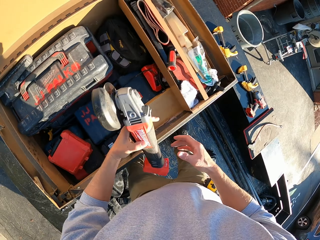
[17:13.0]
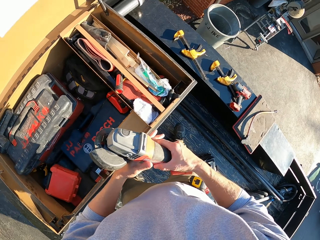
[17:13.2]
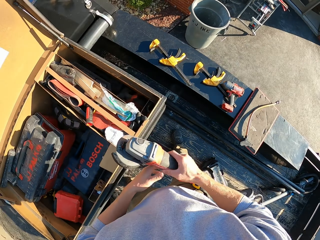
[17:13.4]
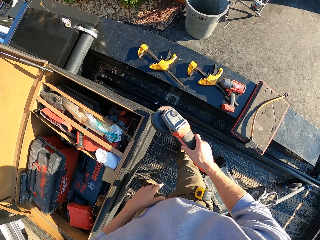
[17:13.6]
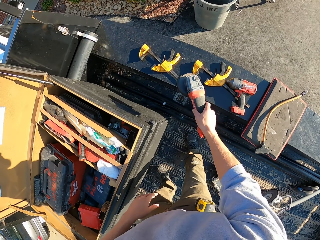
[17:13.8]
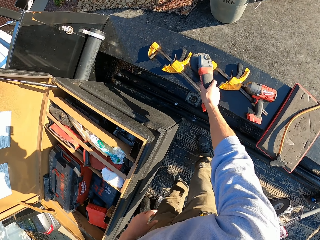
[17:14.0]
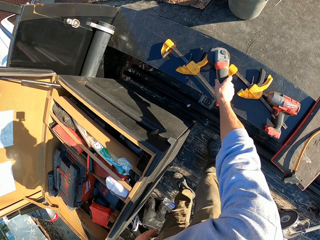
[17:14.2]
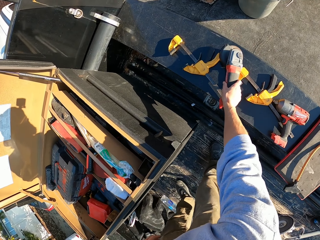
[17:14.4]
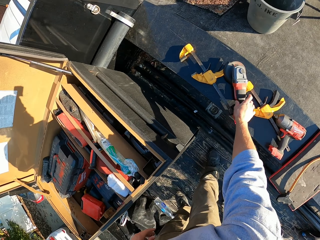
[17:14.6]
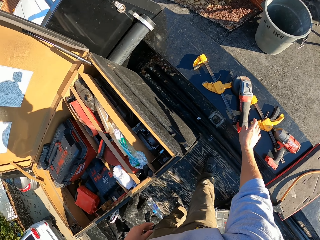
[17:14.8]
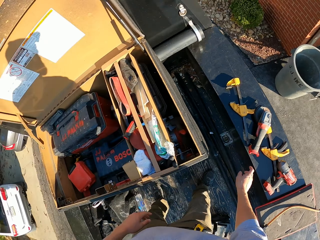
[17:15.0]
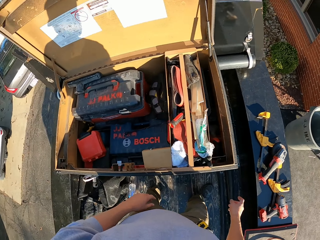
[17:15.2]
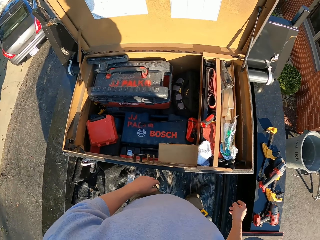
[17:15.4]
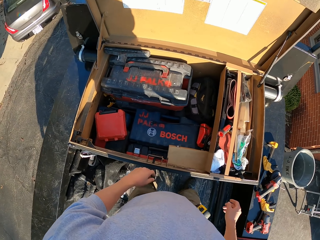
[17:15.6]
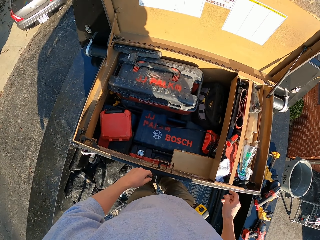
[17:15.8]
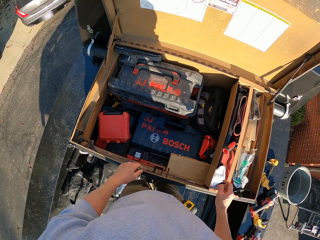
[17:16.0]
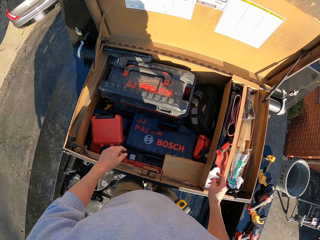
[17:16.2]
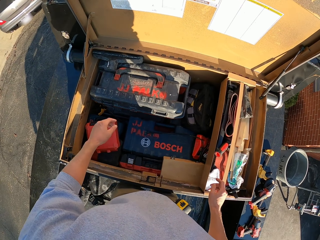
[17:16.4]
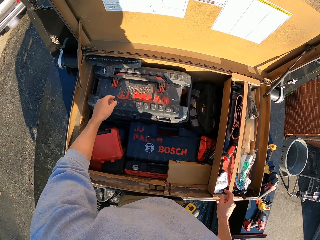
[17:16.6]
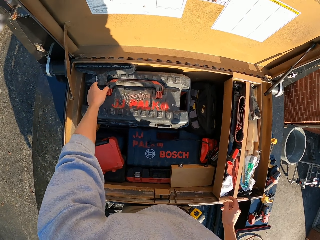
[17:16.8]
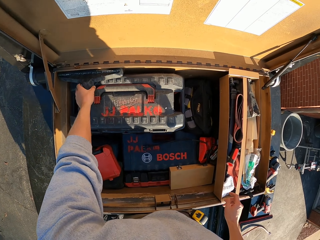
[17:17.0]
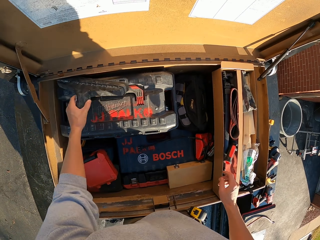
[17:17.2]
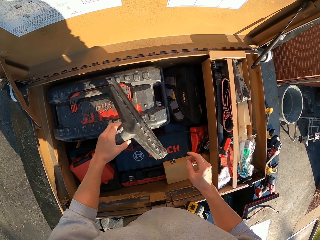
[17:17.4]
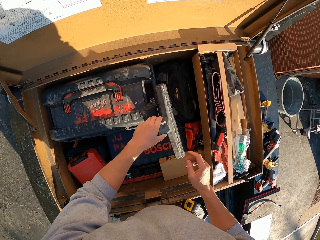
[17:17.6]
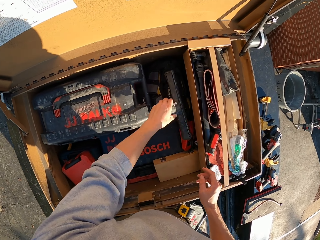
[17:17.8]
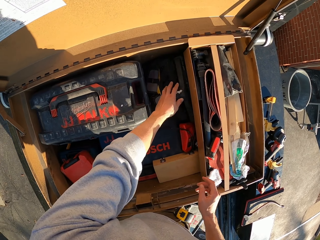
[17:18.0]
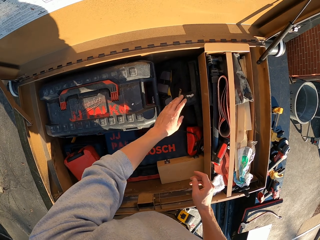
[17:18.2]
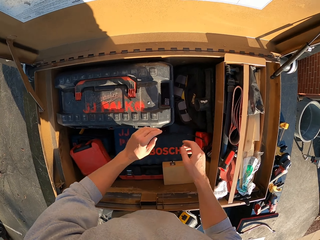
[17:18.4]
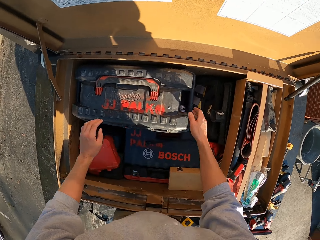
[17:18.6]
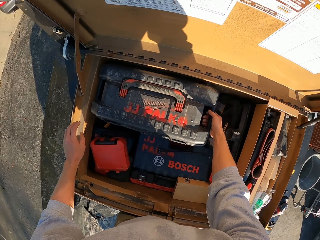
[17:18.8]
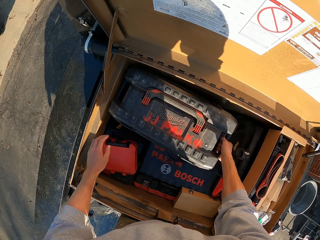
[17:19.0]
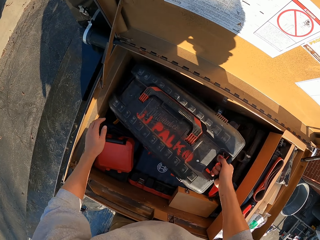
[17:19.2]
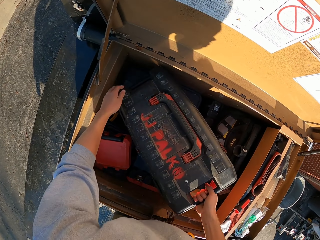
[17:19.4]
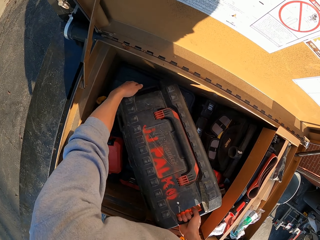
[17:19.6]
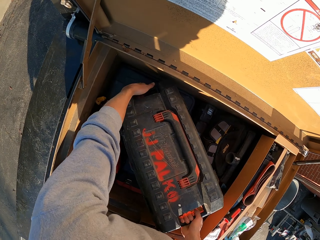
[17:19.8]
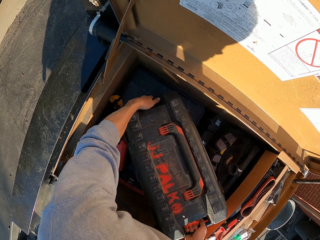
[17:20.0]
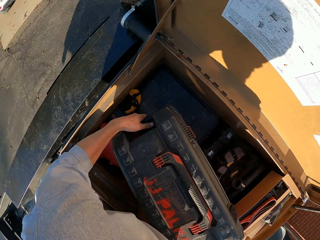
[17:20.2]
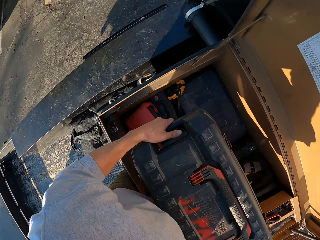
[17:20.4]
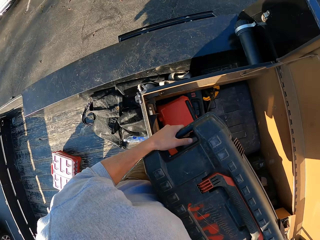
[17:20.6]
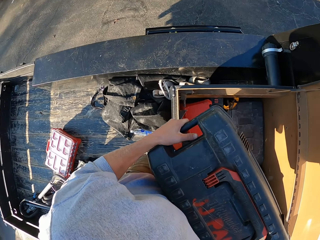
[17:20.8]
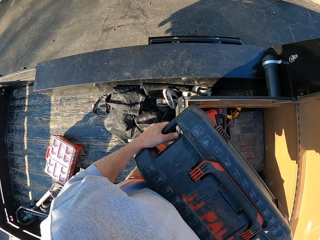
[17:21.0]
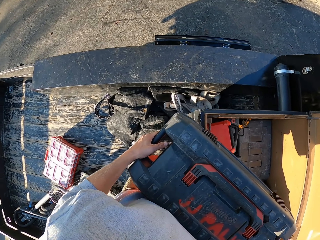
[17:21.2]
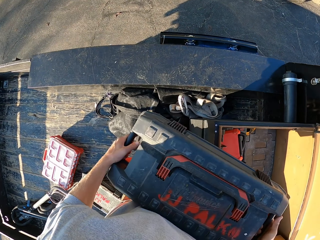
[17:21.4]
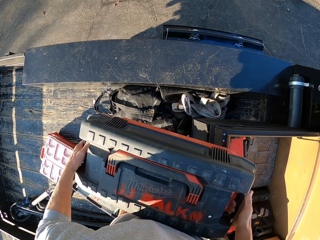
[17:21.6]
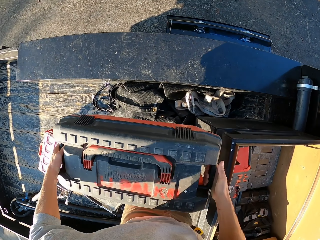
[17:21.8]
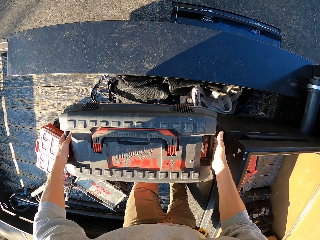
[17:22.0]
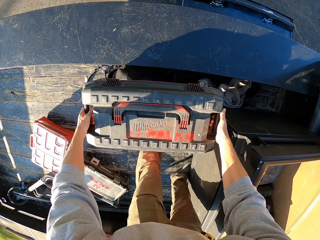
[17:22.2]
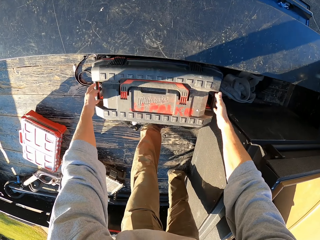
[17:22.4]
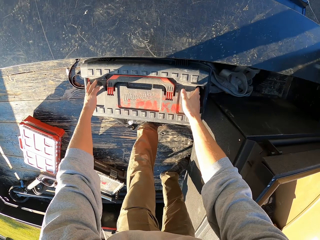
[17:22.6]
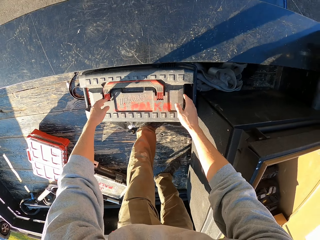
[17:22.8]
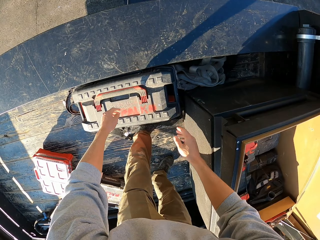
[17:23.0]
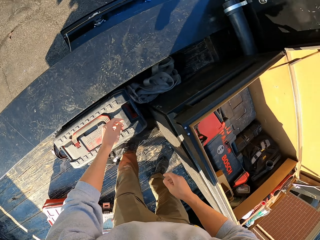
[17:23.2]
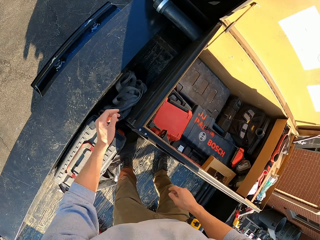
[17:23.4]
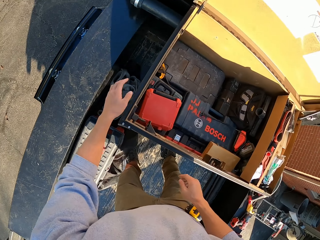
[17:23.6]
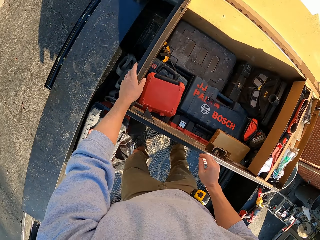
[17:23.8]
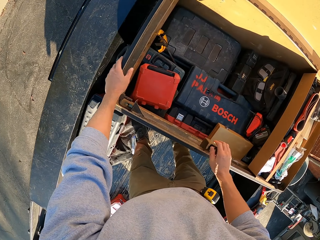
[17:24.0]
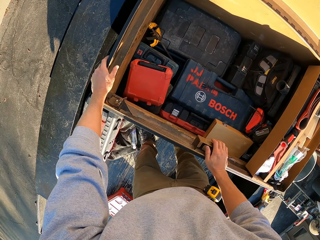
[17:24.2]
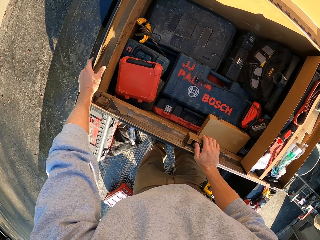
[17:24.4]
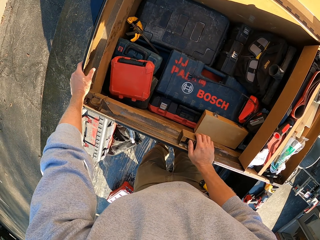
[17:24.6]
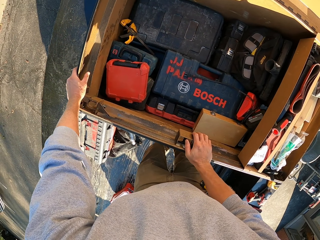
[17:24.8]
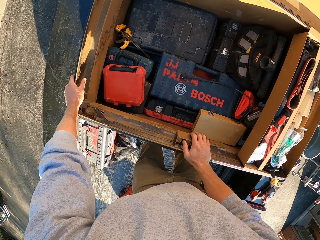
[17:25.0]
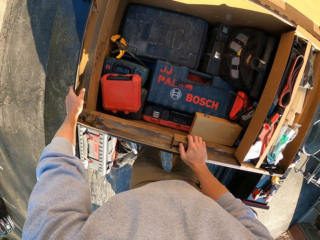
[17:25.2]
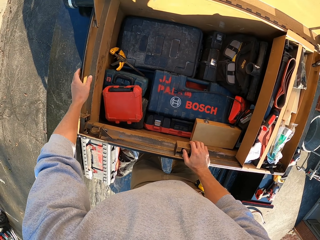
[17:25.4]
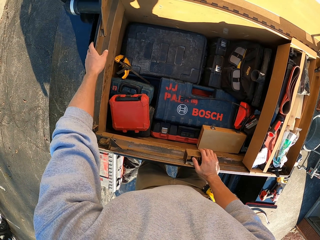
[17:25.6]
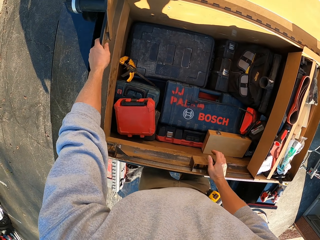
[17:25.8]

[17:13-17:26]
The camera wearer takes a cutting machine. They put the cutting machine on the truck. They arrange the locker. They carry a storage box. They put the box on the truck.

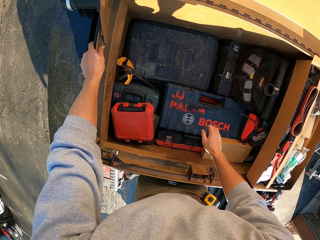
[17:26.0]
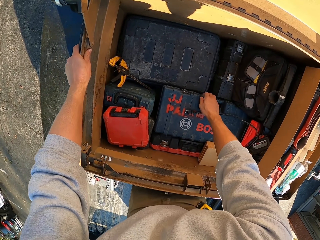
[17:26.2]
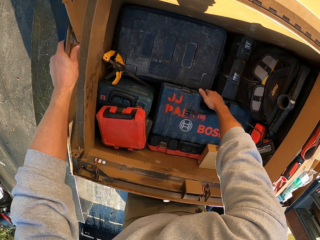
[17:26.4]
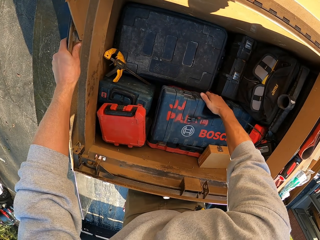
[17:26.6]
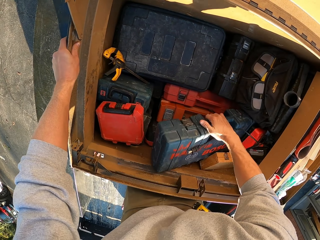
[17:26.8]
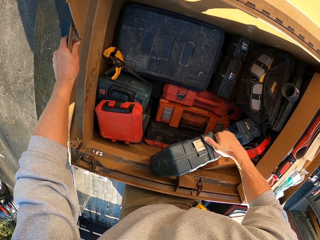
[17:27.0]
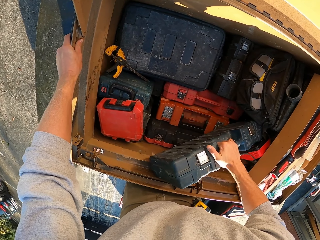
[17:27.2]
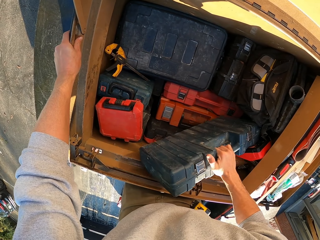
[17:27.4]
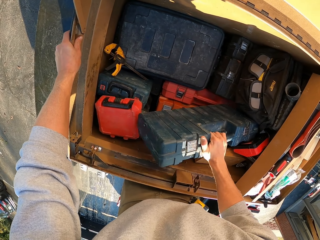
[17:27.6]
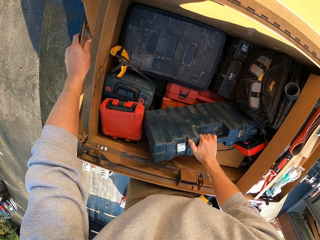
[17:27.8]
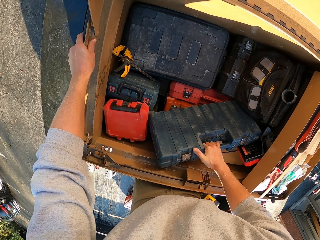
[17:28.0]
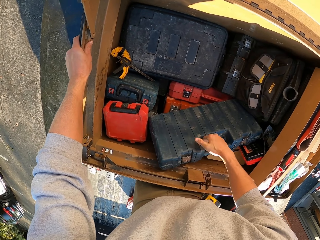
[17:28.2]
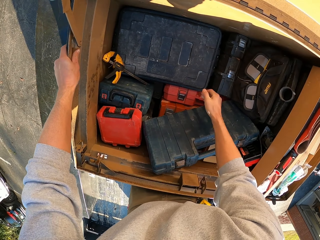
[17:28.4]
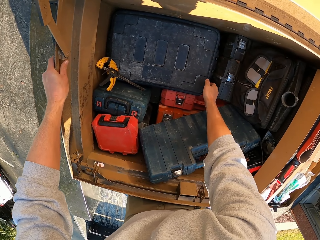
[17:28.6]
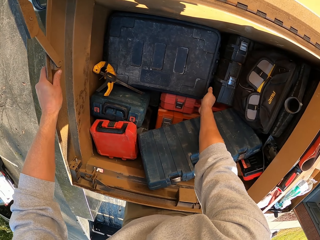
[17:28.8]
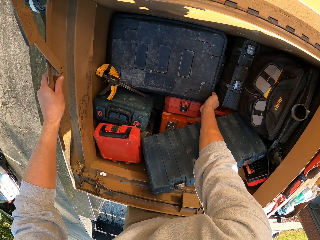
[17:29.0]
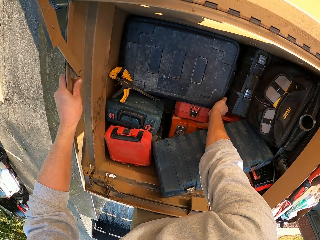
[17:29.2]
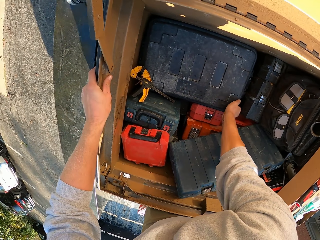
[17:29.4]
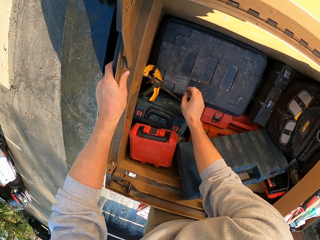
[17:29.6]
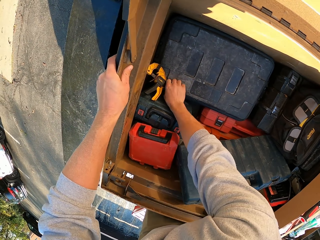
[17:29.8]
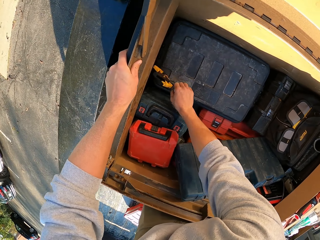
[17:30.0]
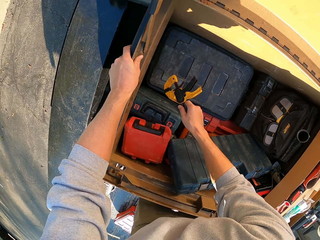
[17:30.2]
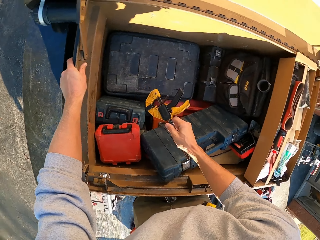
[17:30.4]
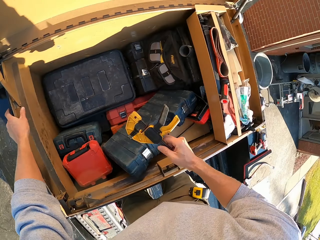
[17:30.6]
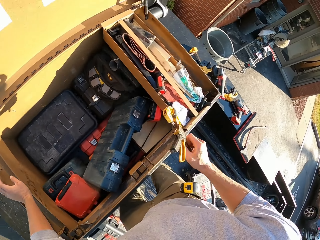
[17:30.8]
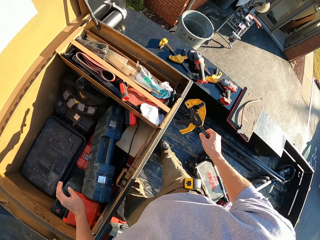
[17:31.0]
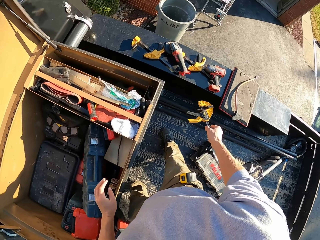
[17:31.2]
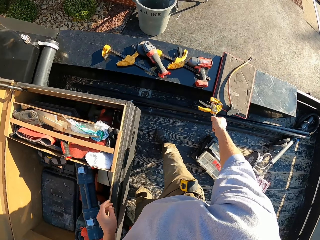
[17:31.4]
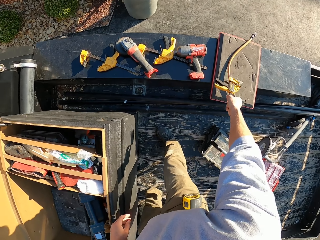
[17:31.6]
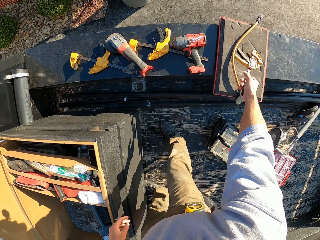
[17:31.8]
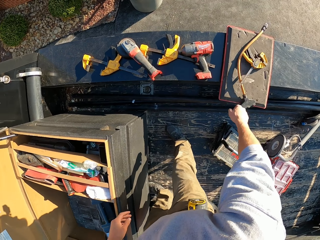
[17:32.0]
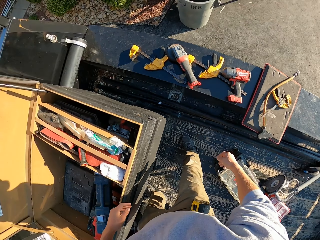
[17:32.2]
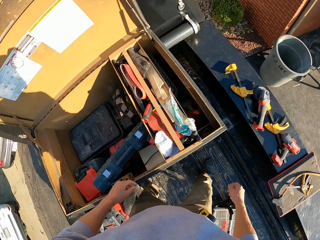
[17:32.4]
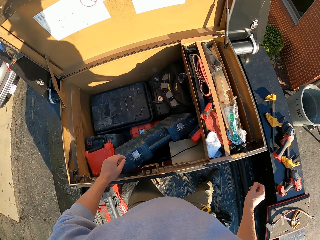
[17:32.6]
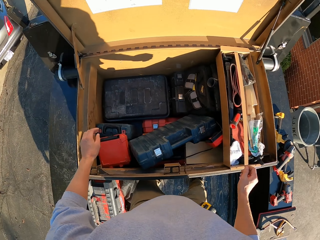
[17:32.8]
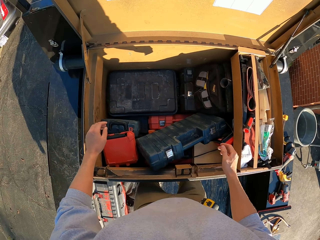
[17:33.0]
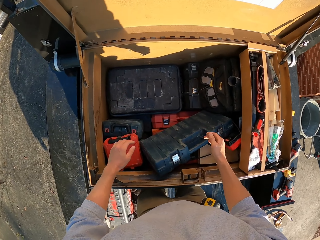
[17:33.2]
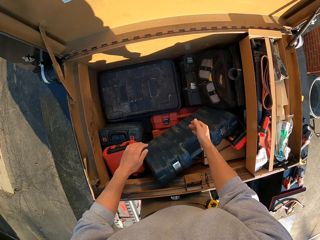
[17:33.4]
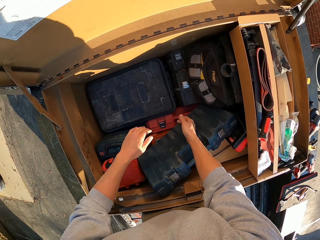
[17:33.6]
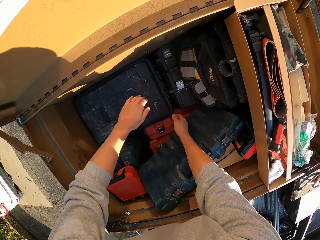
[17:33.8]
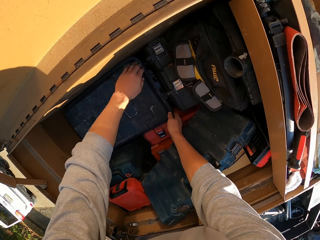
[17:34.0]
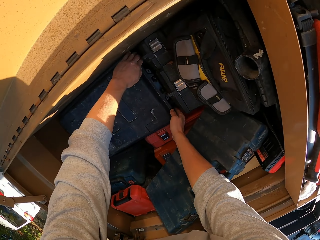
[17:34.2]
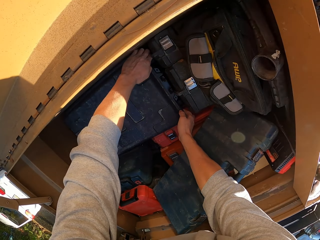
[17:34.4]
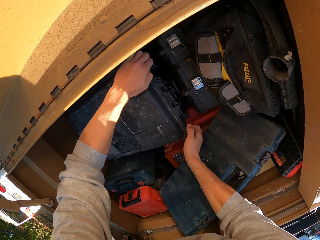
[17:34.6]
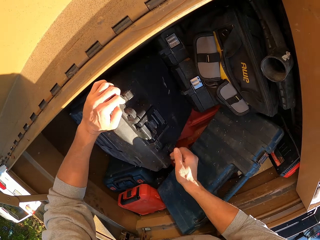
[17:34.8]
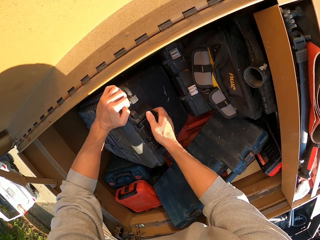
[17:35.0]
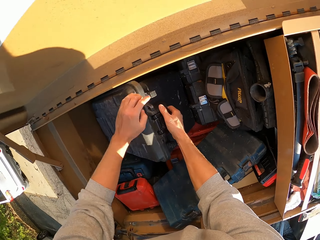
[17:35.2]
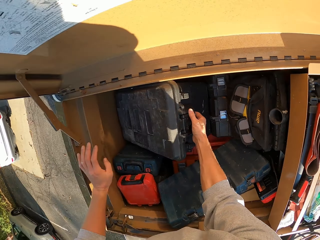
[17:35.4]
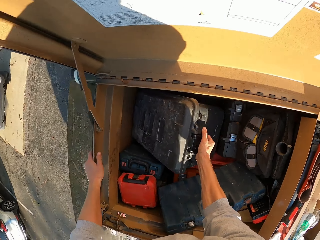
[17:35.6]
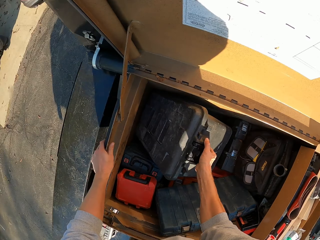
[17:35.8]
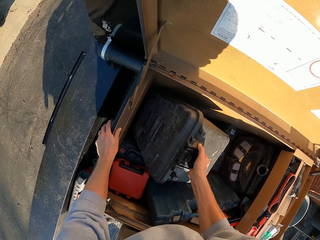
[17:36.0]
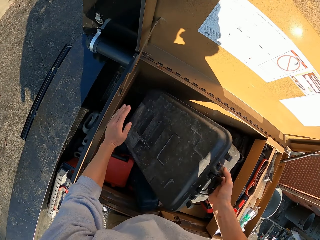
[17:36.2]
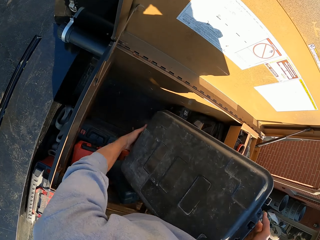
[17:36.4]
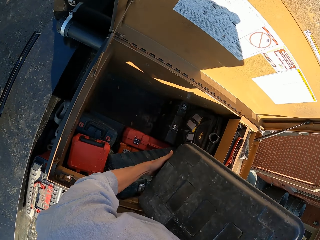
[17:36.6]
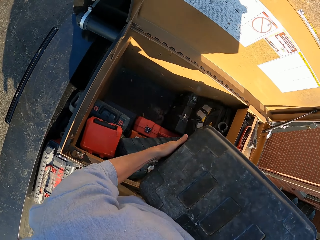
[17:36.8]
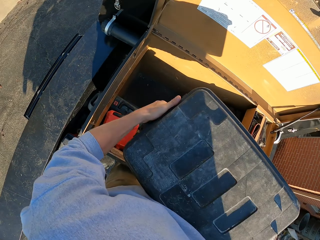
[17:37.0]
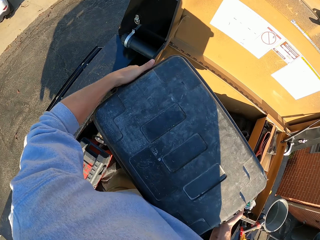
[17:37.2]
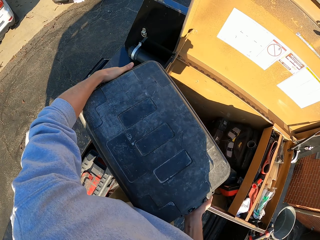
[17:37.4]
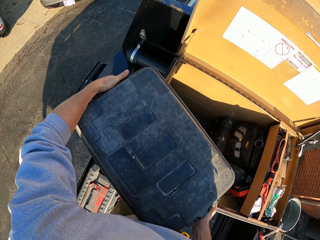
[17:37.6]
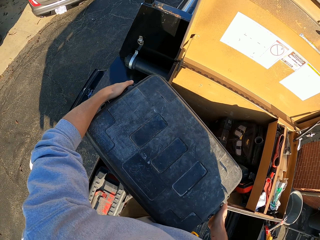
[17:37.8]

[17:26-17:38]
The camera wearer arranges the storage box. They pick something. They drop something on the truck. They lift a box.
